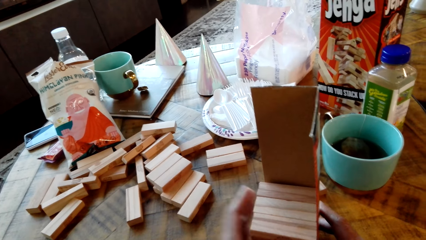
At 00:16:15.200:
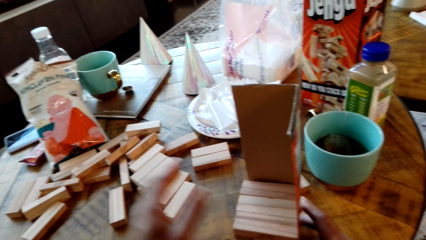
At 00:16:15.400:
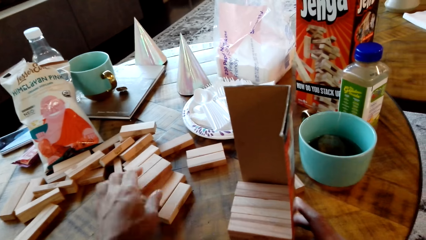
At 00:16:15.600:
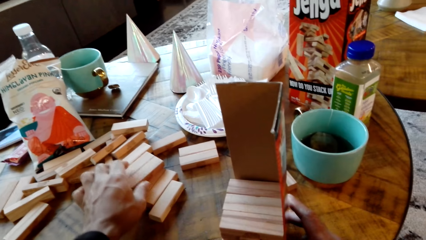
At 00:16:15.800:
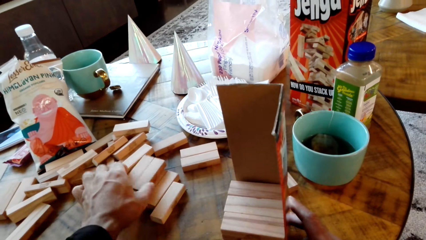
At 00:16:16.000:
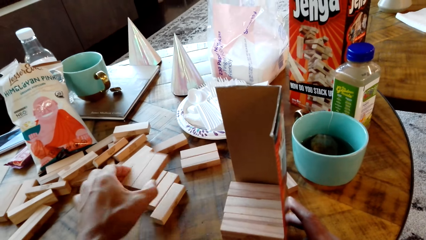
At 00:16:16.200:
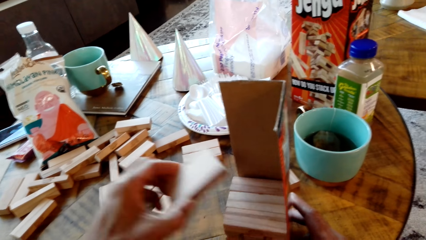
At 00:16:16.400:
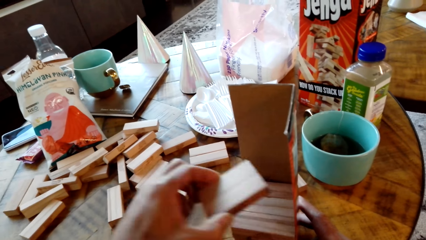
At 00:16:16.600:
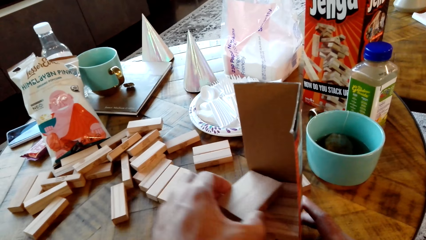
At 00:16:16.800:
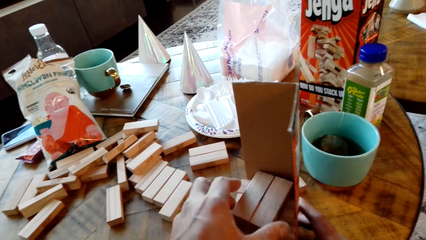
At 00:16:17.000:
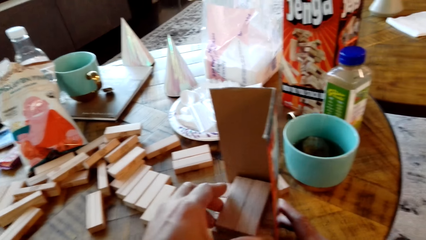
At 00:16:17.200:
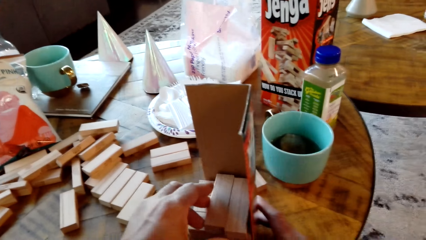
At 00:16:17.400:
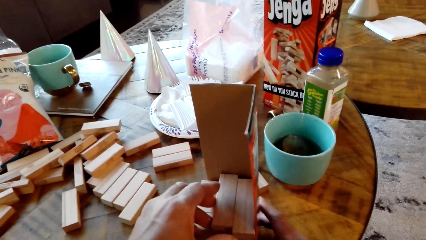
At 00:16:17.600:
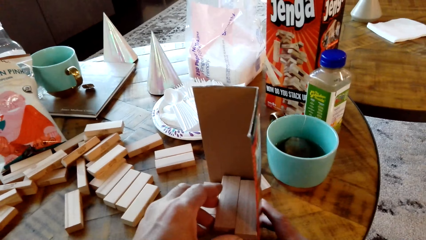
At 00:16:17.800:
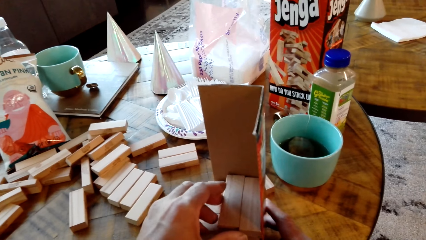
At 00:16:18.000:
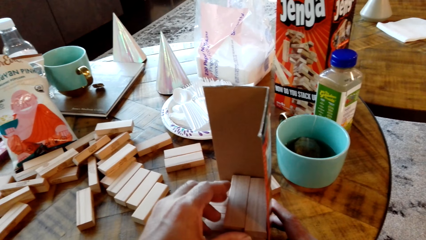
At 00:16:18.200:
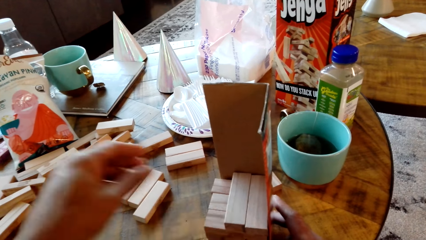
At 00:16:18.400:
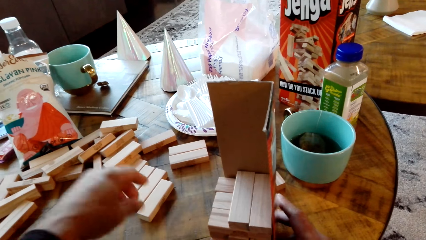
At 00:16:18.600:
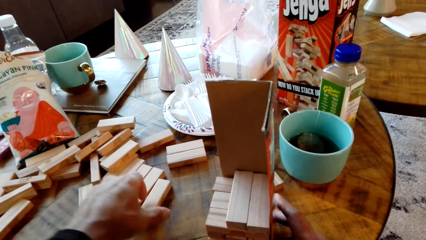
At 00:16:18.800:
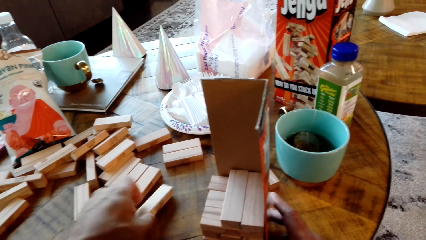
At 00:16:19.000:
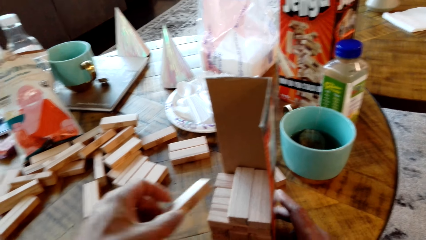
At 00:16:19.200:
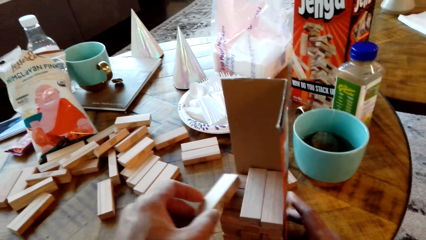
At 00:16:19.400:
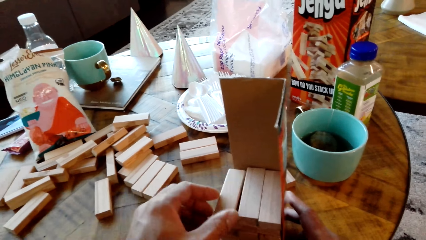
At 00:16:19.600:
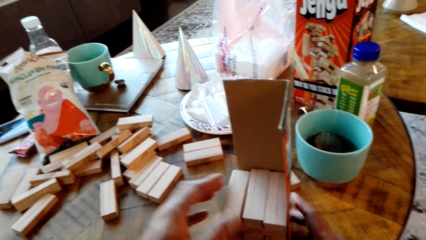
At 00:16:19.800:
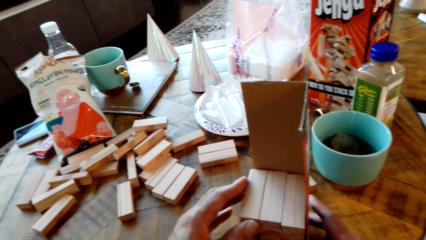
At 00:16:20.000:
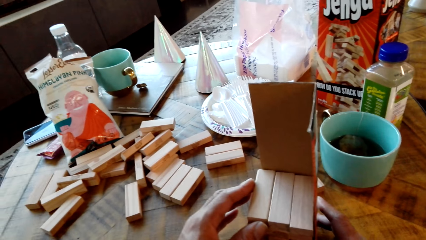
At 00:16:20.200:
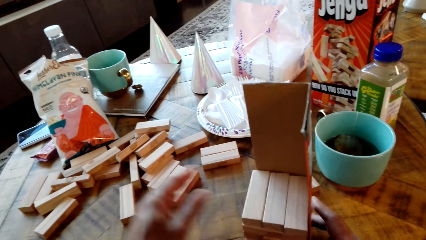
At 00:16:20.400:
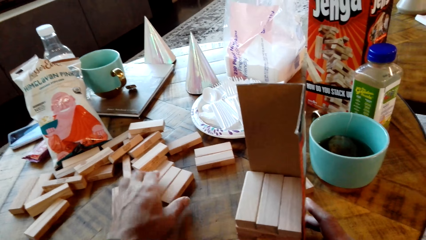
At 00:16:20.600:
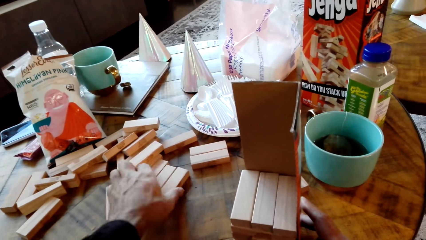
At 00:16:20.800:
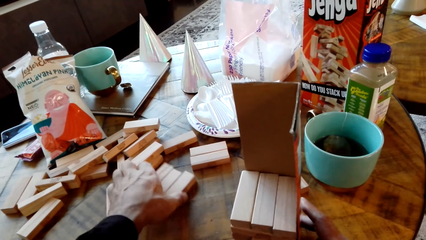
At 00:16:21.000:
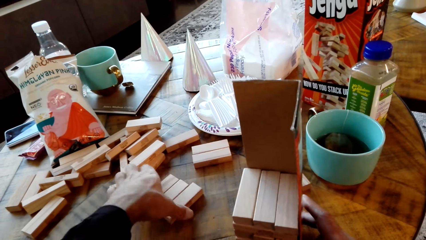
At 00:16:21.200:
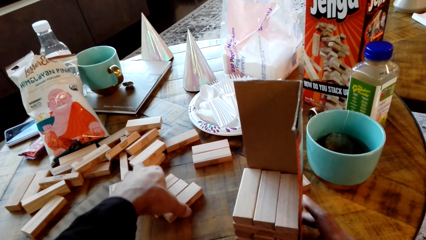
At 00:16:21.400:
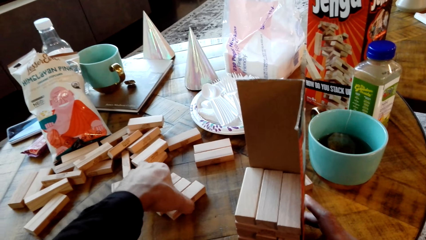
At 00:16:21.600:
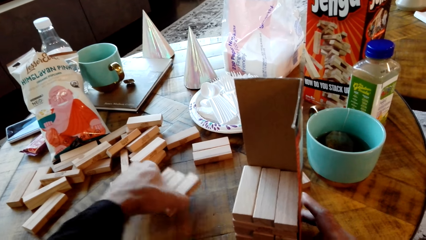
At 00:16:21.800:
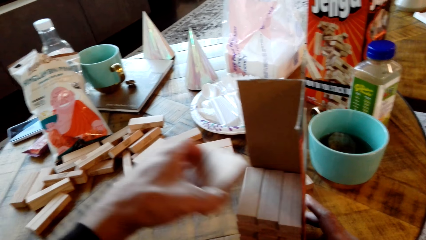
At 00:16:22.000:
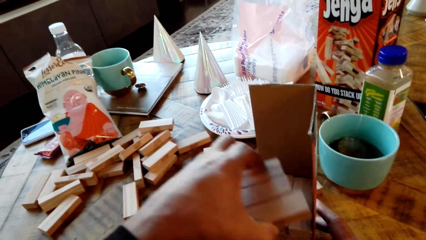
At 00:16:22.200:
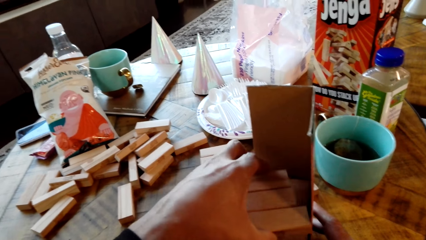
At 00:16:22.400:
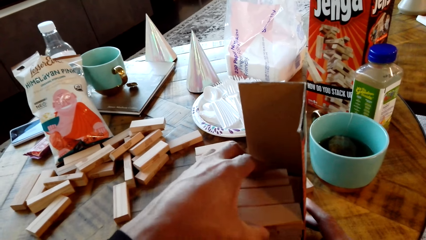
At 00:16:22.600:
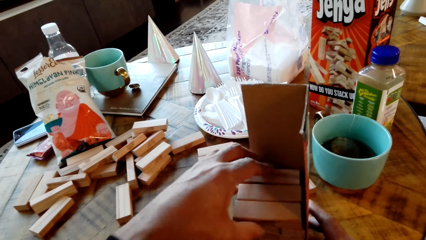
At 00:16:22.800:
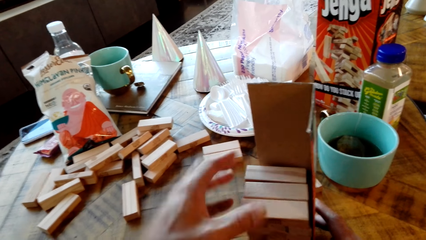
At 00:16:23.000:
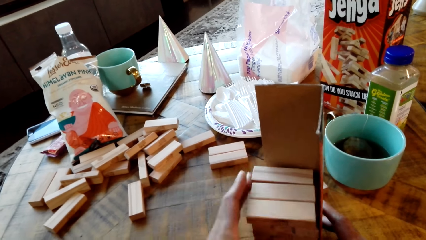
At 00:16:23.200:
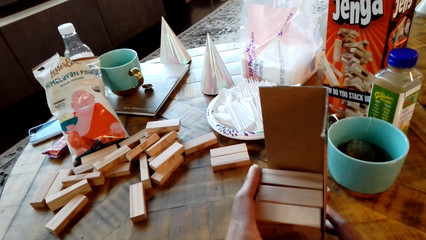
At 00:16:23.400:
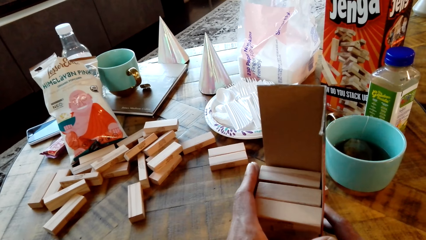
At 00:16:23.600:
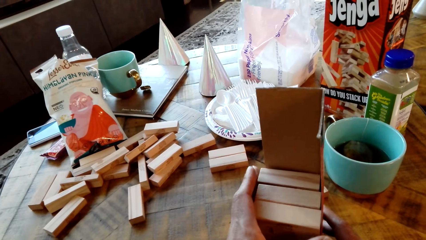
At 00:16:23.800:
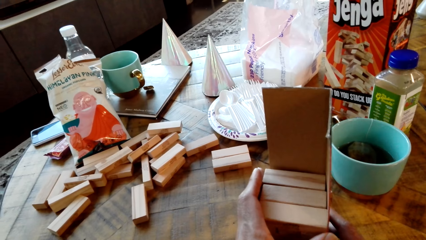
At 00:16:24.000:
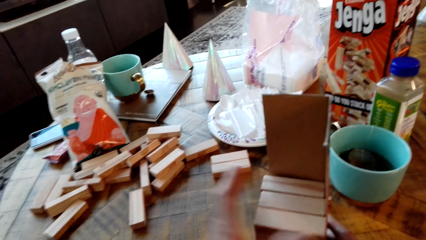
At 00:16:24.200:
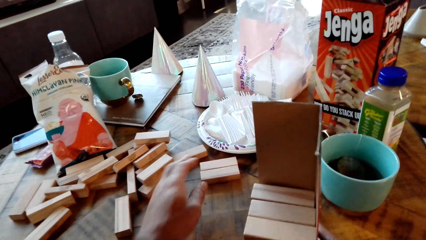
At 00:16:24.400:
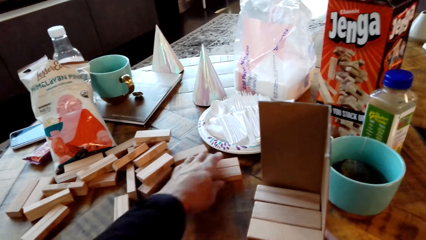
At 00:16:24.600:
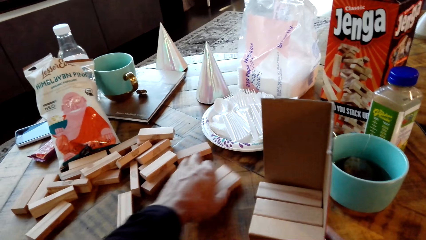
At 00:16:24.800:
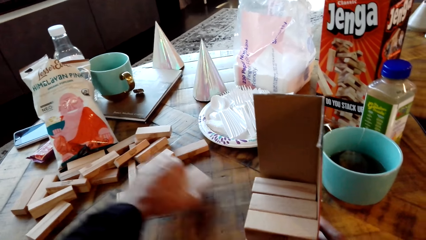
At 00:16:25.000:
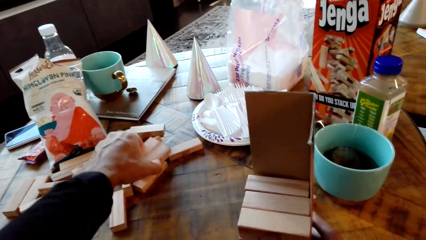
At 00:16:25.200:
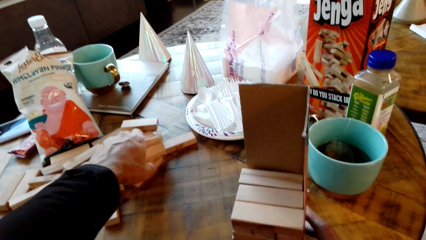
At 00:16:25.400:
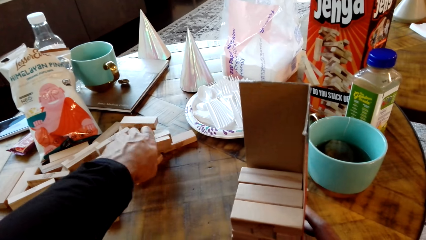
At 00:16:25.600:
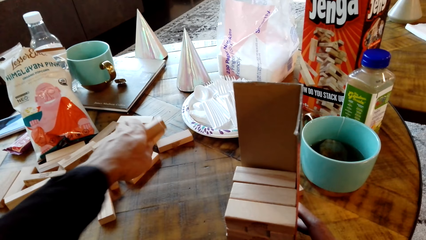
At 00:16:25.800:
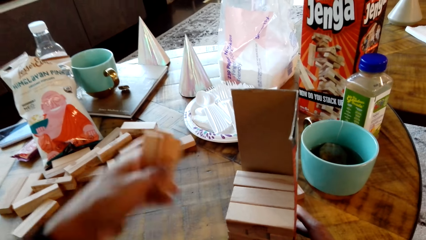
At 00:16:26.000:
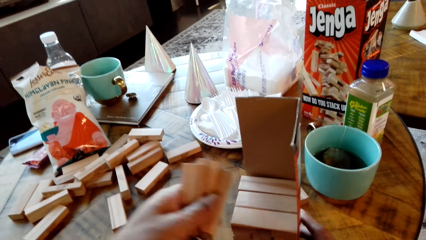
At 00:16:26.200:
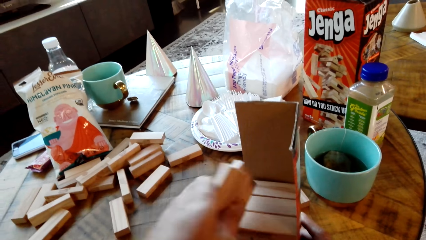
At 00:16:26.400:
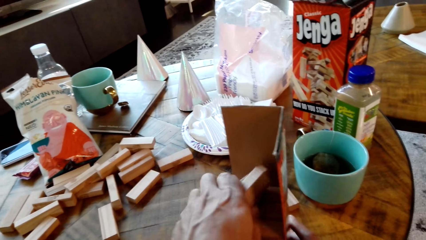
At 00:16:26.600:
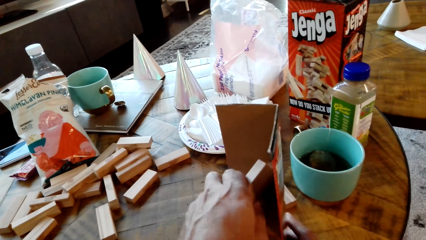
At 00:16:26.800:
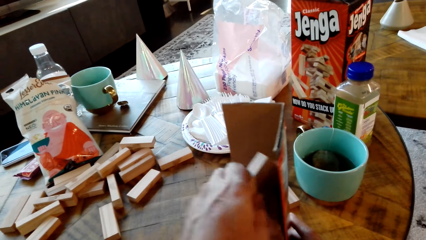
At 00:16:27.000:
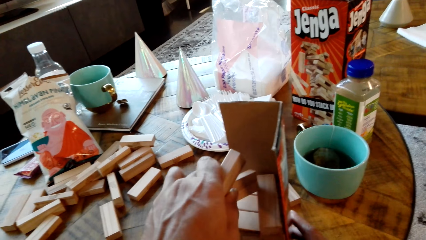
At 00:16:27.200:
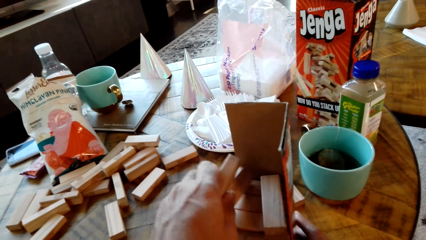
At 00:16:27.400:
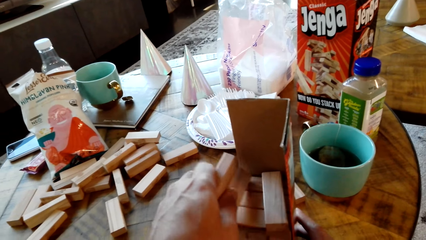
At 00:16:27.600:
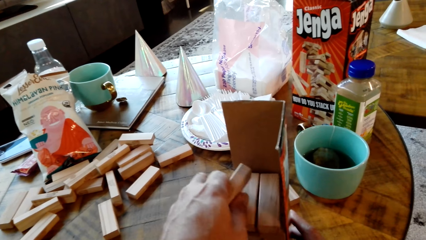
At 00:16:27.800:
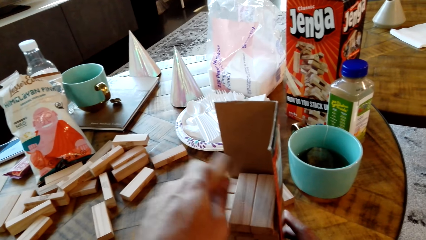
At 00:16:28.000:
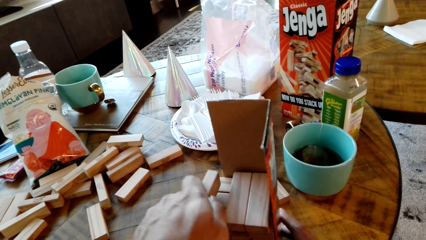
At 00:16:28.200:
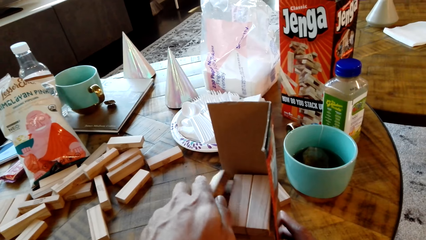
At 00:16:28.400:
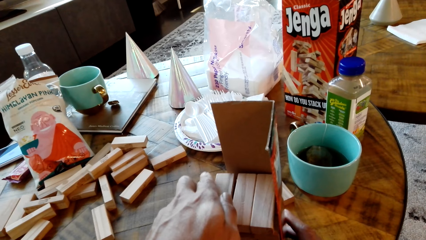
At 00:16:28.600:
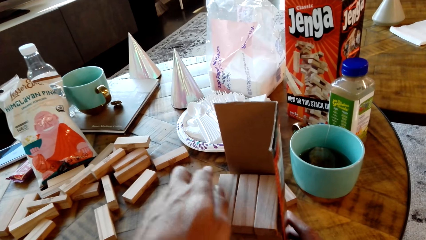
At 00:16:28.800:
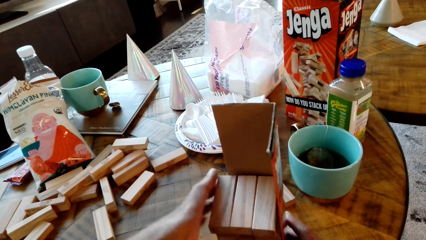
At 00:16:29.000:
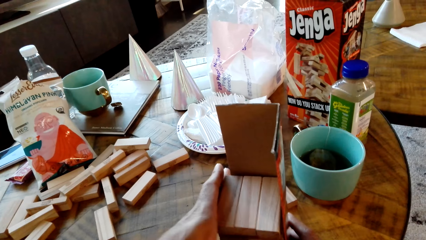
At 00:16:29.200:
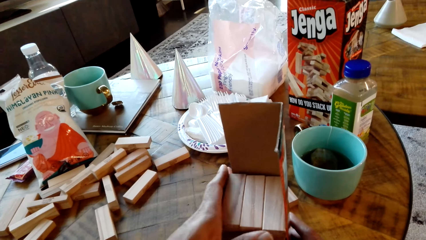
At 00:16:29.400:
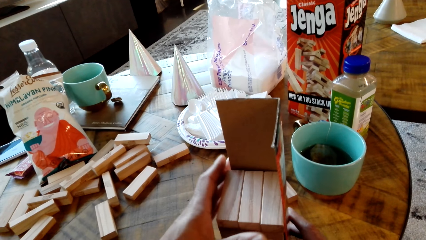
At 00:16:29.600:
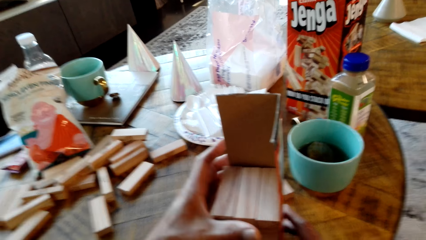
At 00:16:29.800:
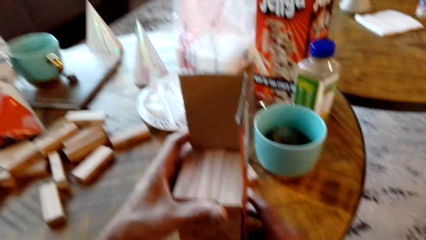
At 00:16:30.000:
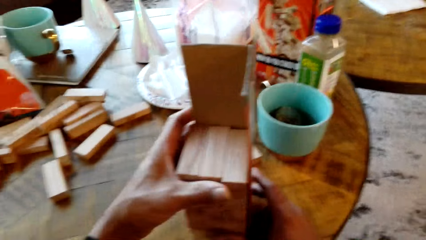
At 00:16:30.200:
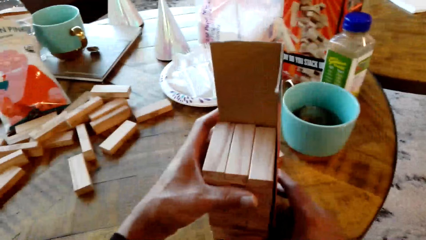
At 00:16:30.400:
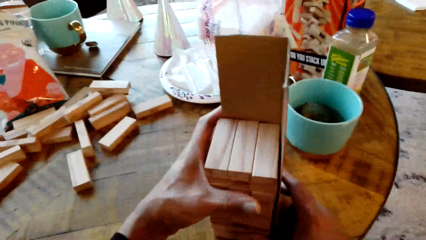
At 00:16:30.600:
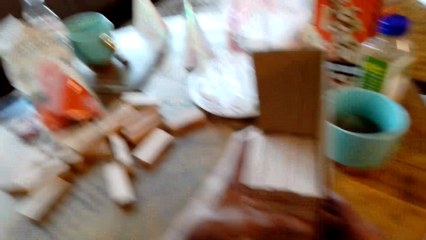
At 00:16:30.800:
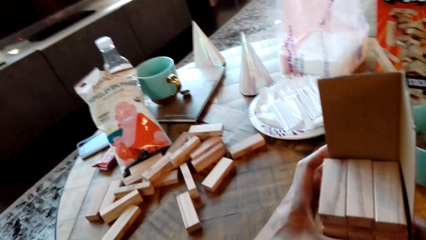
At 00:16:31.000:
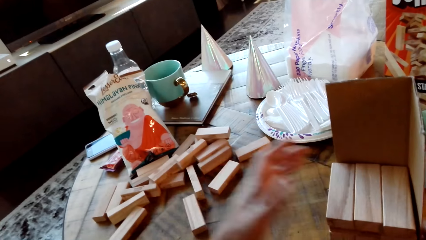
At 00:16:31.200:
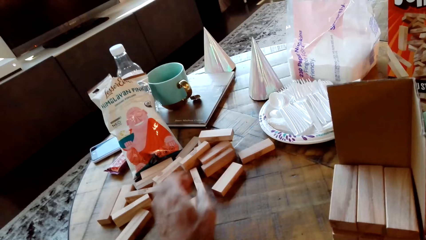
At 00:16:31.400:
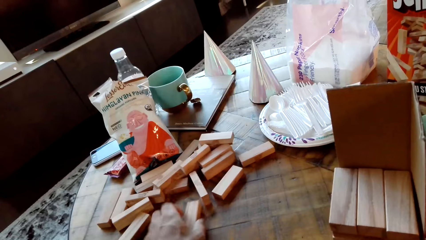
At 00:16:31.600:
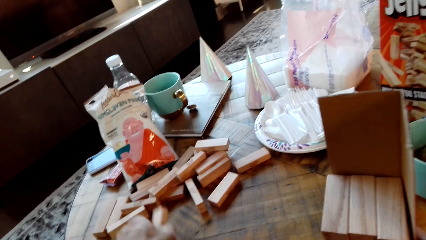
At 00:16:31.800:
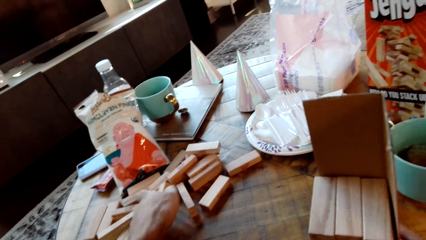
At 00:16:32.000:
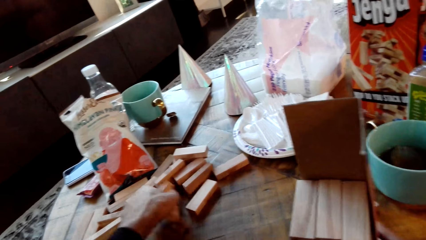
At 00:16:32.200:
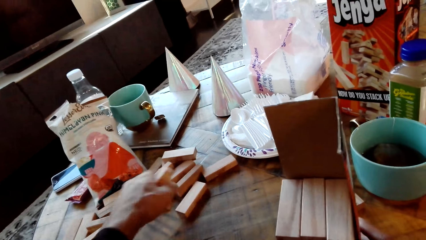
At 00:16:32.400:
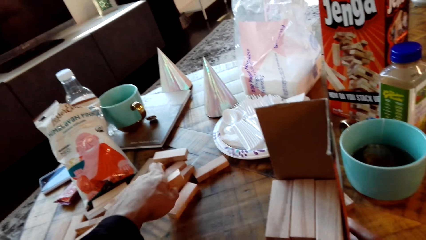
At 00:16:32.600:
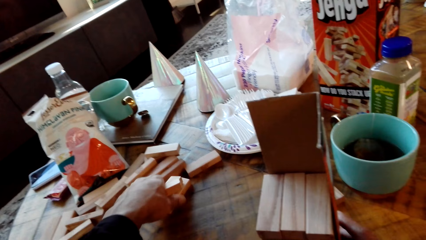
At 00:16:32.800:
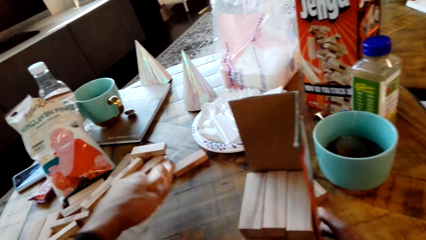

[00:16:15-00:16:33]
A man picks a piece of gaming Jenga and puts the gaming Jenga in the box. The man picks a piece of gaming Jenga and puts the gaming Jenga in the box. The man picks a piece of gaming Jenga. The camera wearer arranges woods in the box. The man puts the gaming Jenga in the box. The man picks a piece of gaming Jenga and puts the gaming Jenga in the box. The man picks a piece of gaming Jenga.
